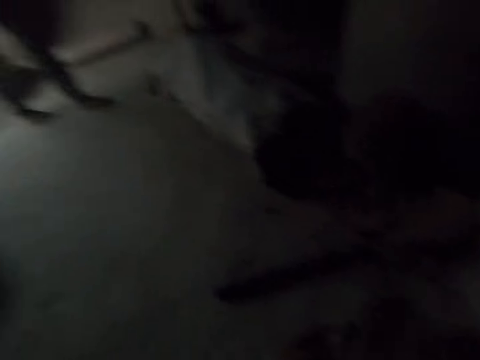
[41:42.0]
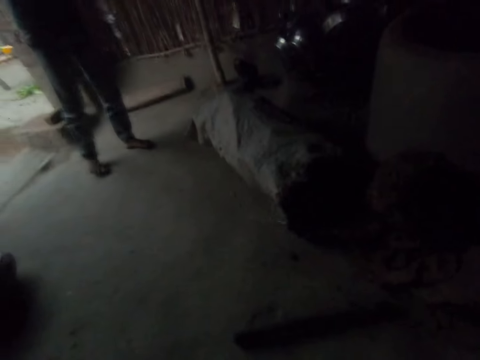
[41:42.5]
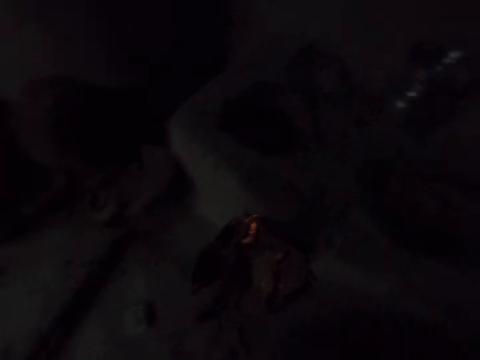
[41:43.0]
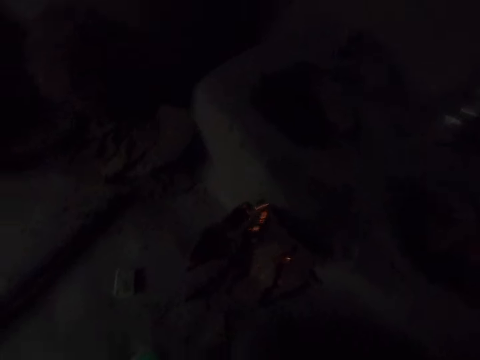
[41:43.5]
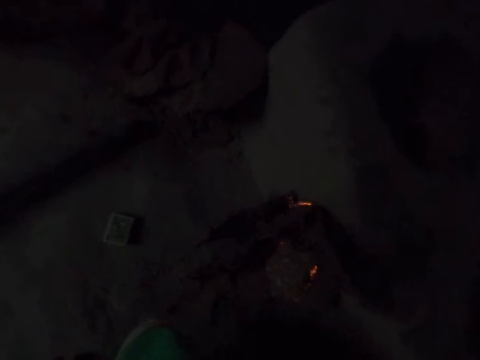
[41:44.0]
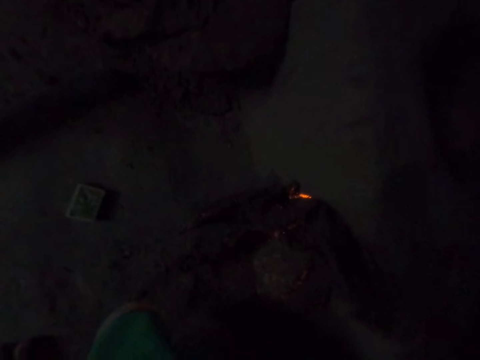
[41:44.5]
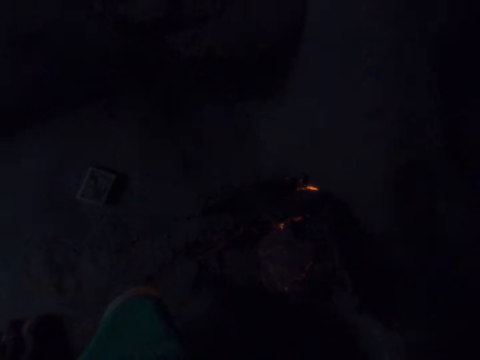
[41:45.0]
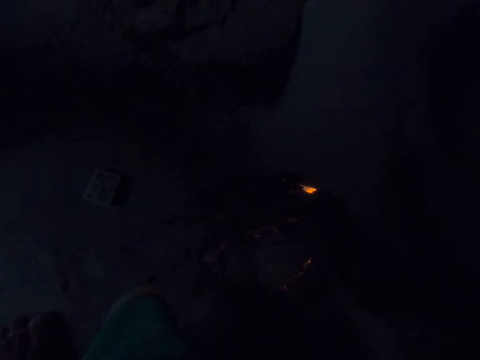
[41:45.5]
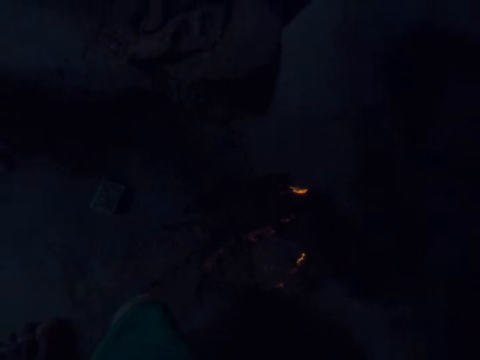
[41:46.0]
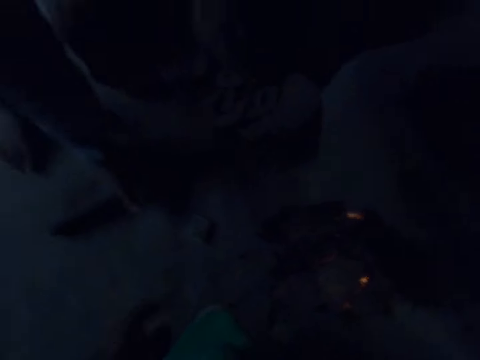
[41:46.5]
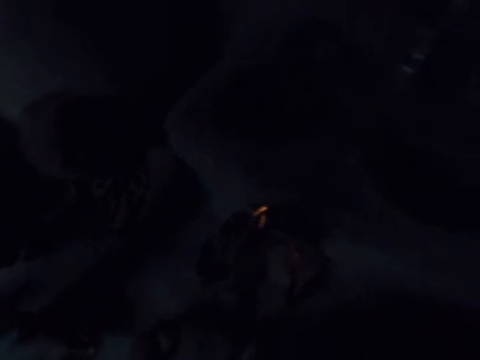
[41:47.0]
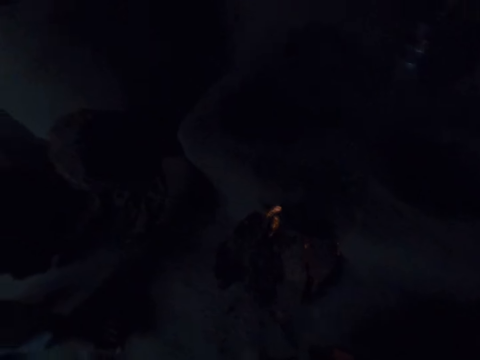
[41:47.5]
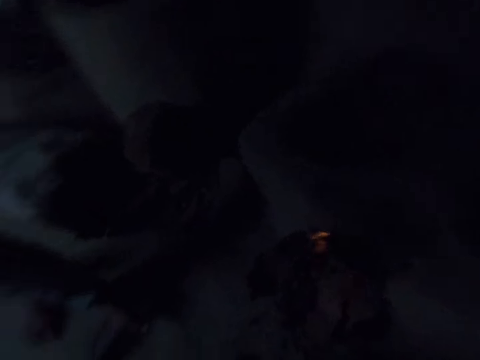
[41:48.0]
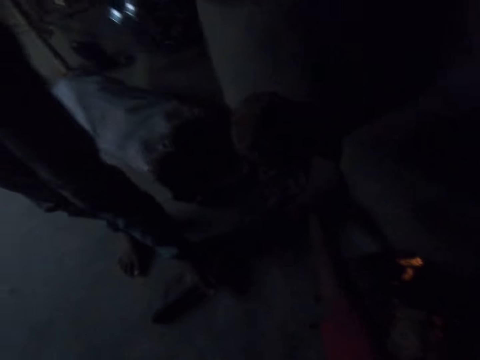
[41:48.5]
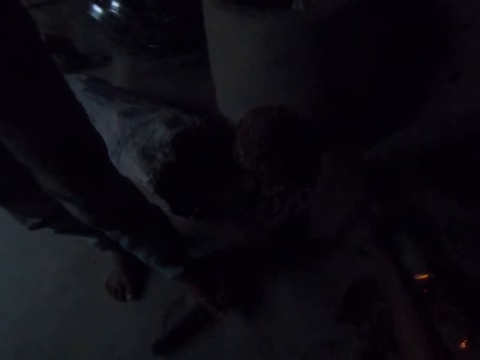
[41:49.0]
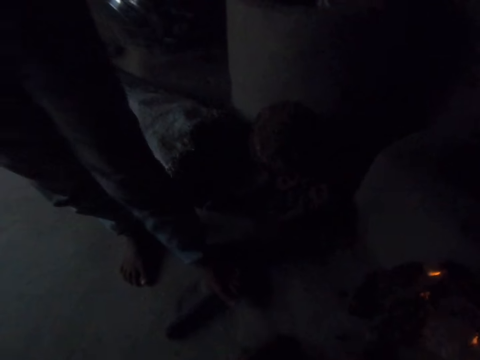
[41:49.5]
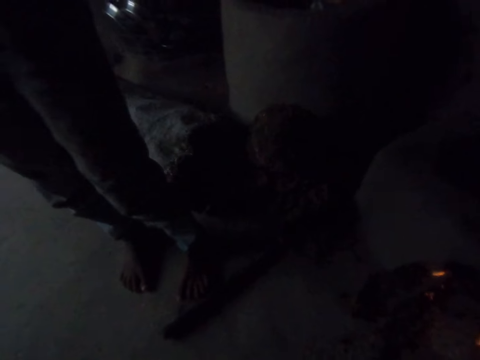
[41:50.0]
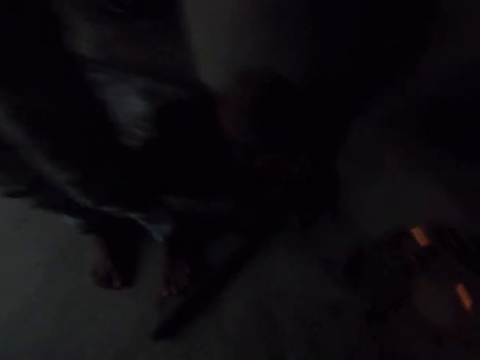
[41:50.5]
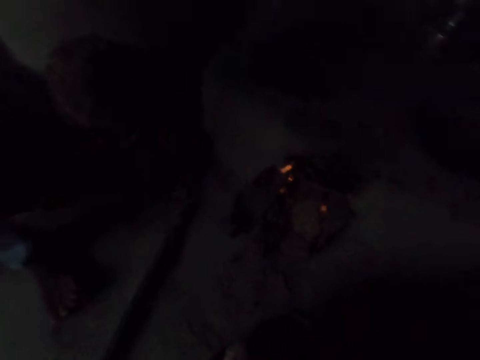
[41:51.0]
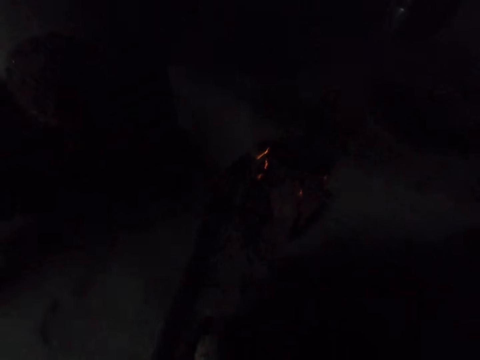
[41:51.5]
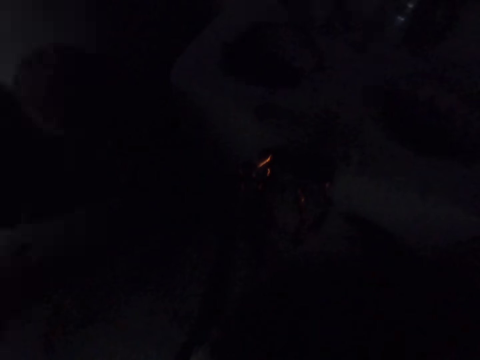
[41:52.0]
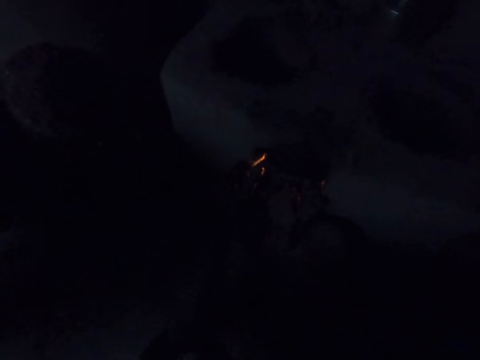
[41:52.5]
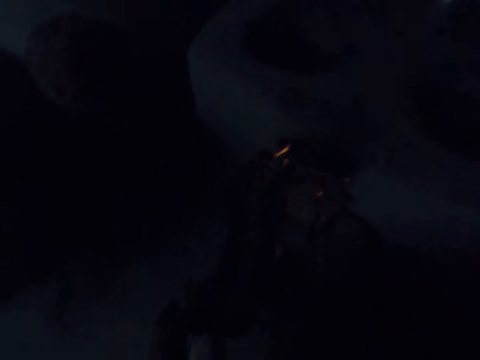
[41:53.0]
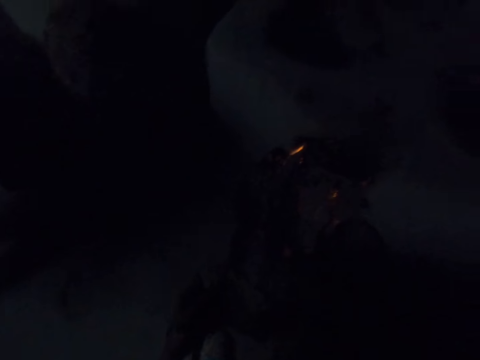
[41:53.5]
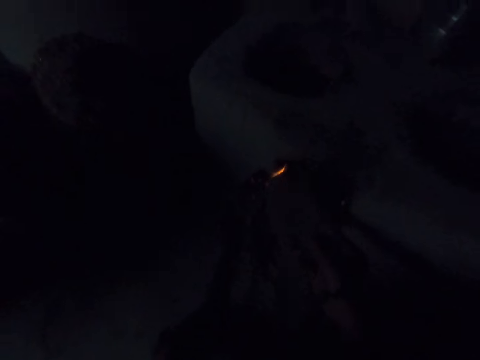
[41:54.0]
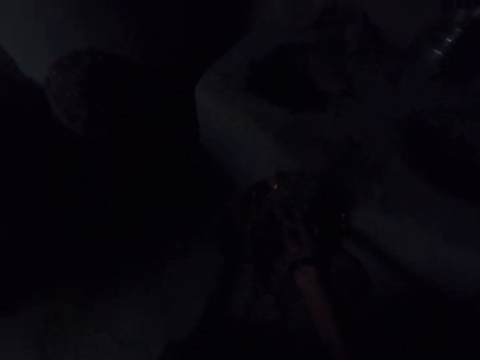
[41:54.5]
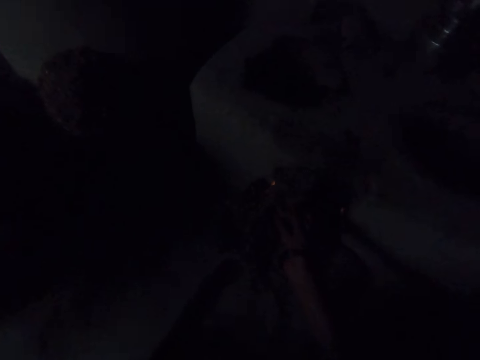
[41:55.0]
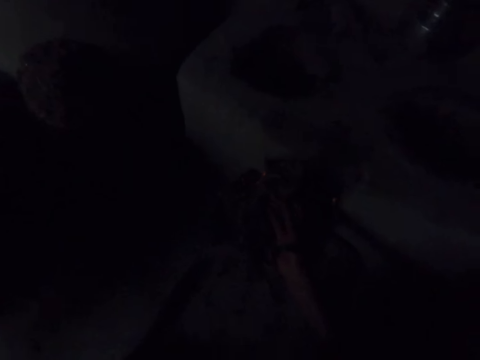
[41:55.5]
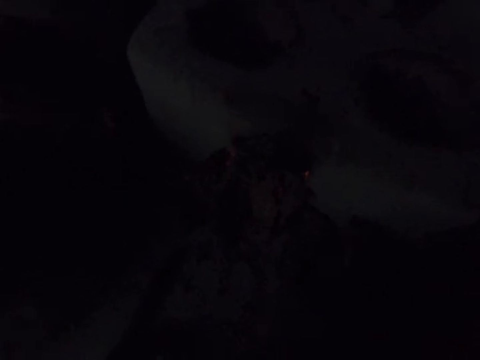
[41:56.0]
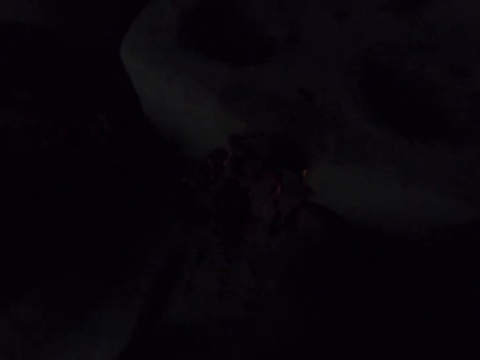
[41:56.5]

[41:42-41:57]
A girl enters the room. The camera wearer looks around the kitchen. They blow the fire. They pick up the cow dung charcoal or firewood. They break the cow dung charcoal with both hands. They put the cow dung charcoal in the fire place.

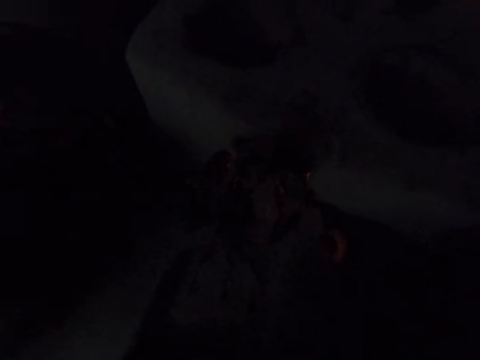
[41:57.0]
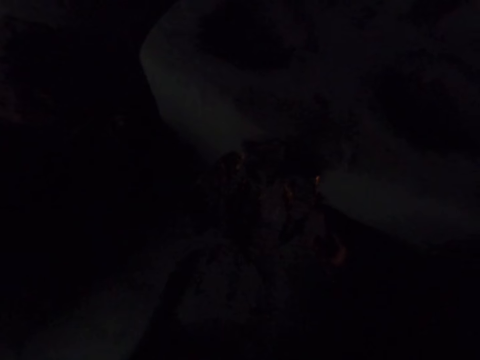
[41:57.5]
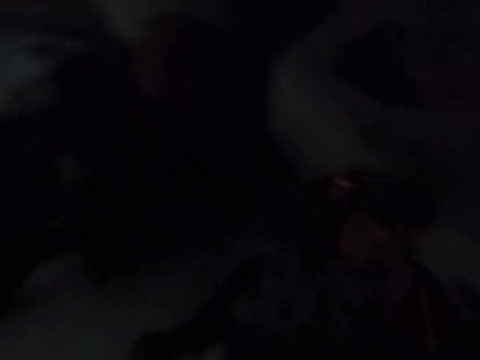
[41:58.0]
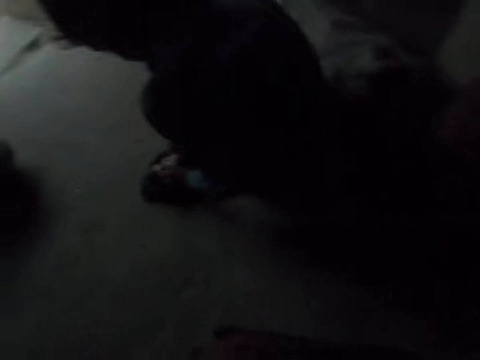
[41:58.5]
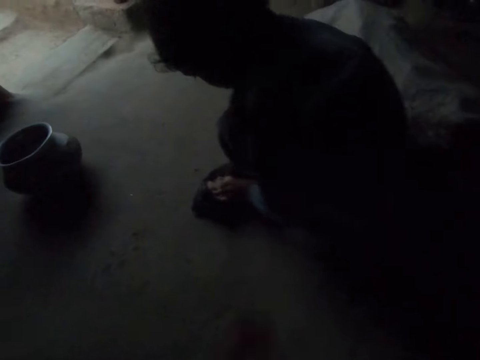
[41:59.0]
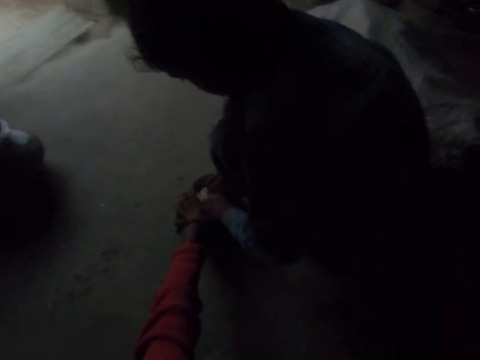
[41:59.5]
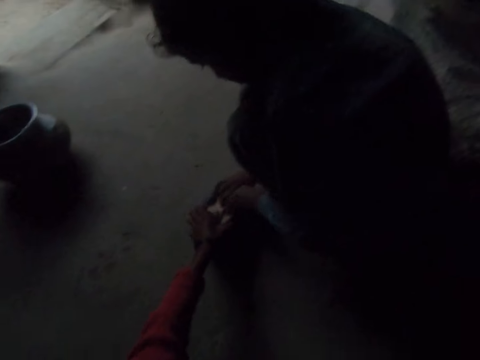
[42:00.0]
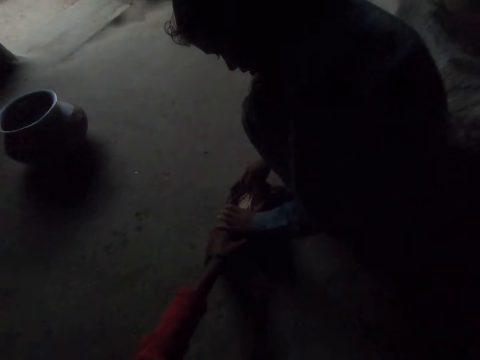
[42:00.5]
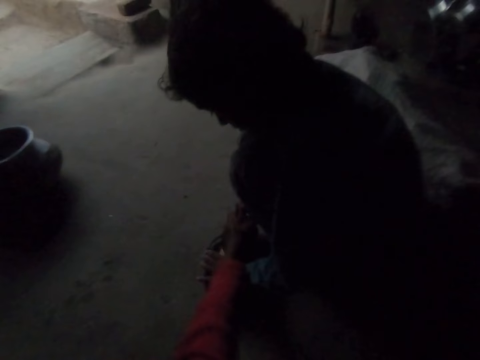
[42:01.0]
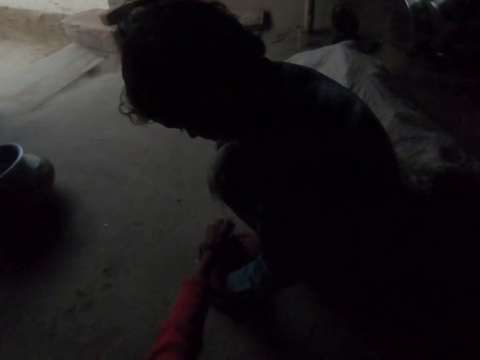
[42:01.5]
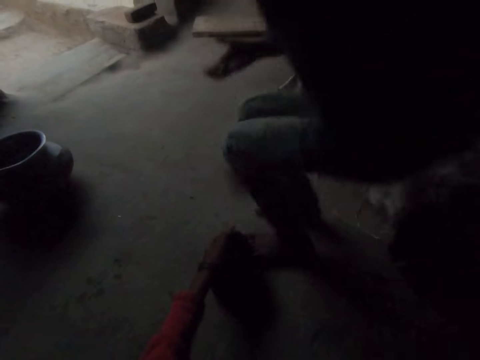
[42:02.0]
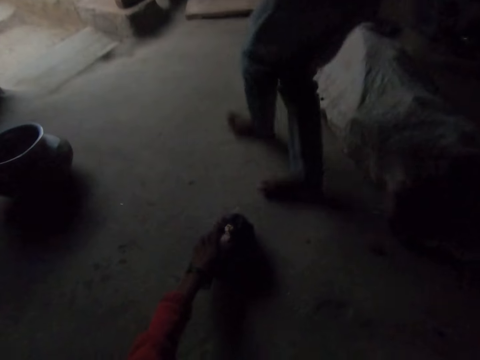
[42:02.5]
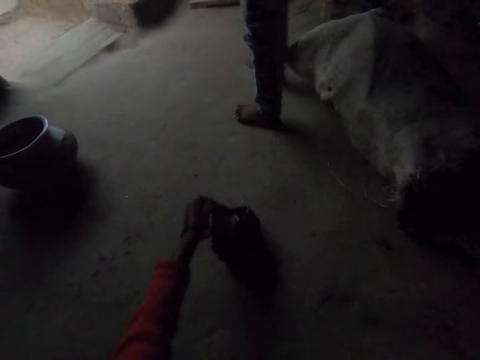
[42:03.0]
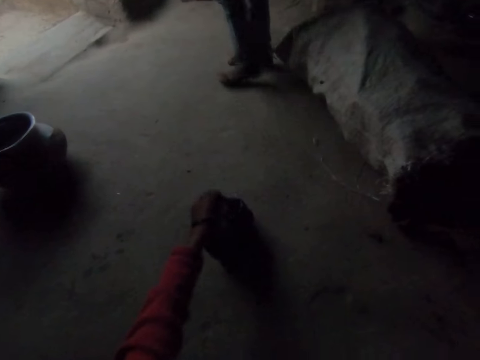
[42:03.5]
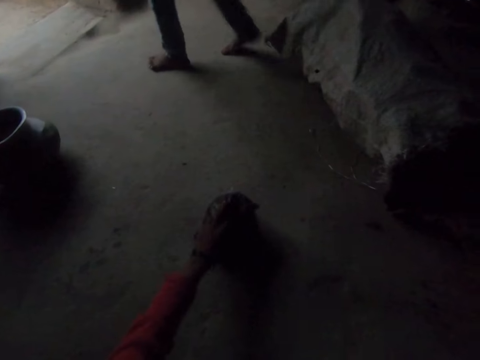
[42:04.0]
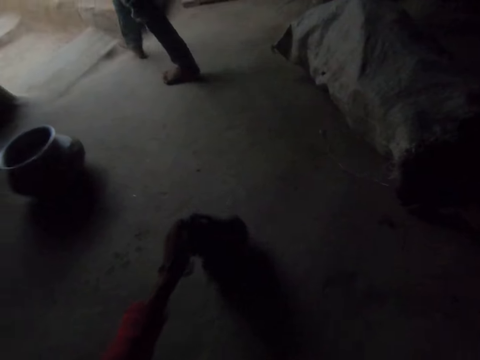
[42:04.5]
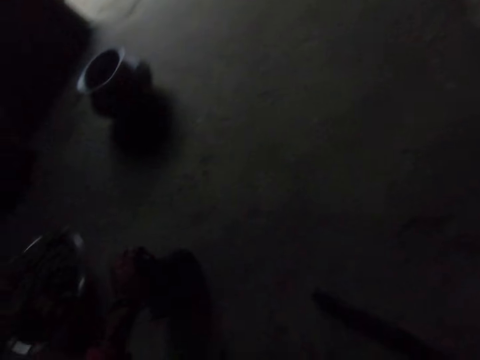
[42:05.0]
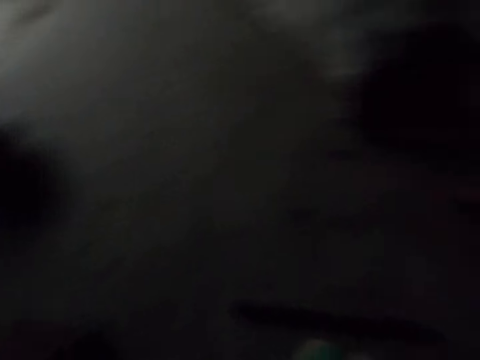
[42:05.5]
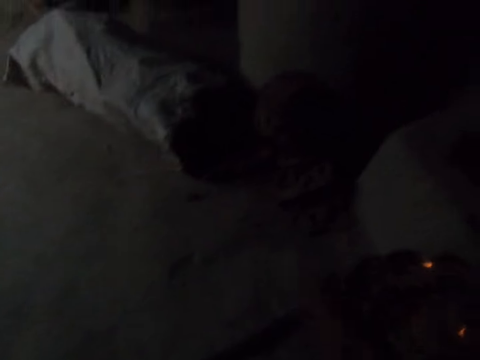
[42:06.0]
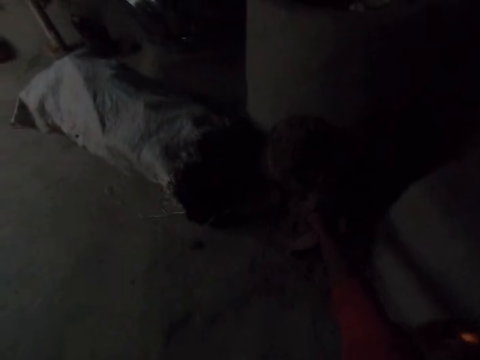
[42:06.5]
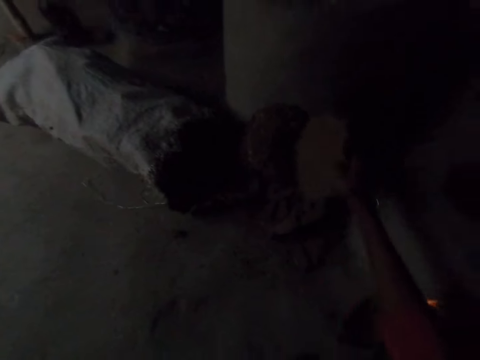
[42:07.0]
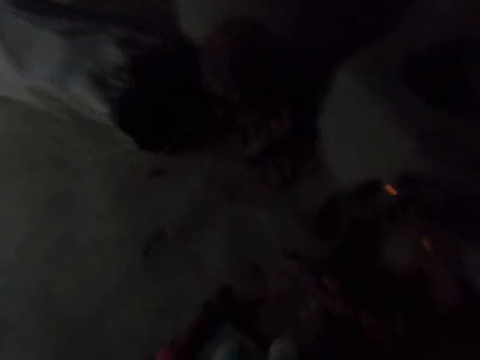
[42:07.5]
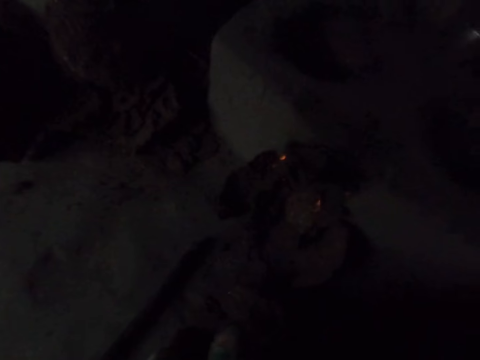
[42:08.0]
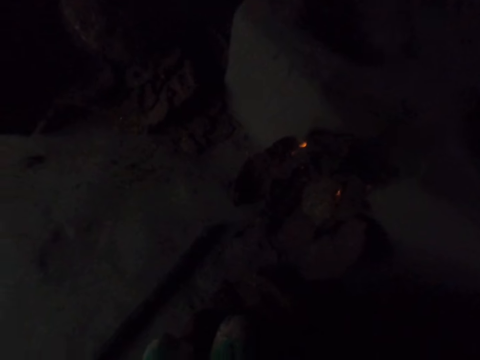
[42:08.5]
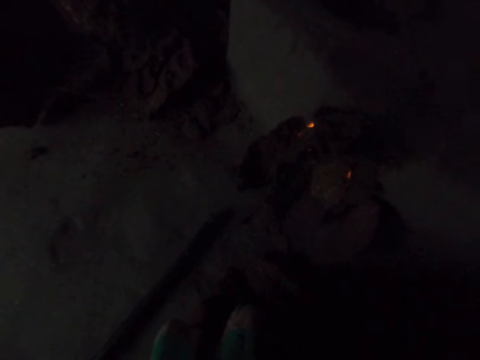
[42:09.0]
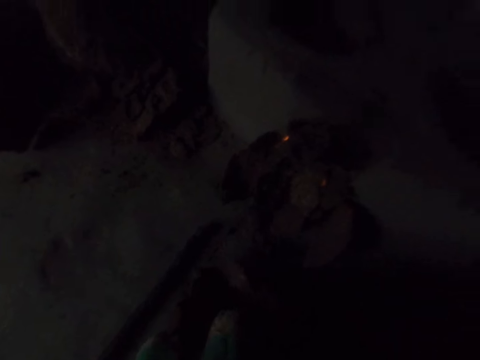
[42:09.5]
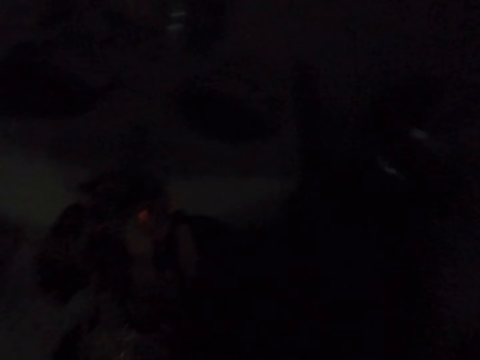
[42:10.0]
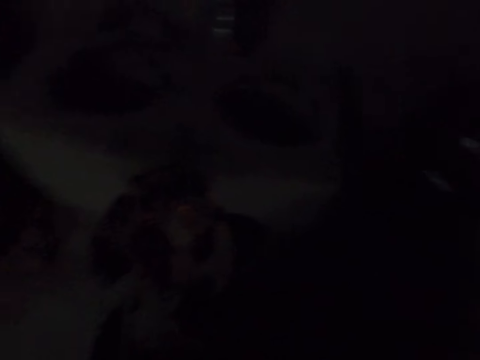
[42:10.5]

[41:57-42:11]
The camera wearer looks at the girl. They look around the kitchen. The girl plays with something. The camera wearer pulls something. They take something from the girl. The girl walks out of the room. The camera wearer covers something with the bag. They pull something on the floor aside. They pick up cow dung charcoal. They break the cow dung charcoal into two with both hands.
